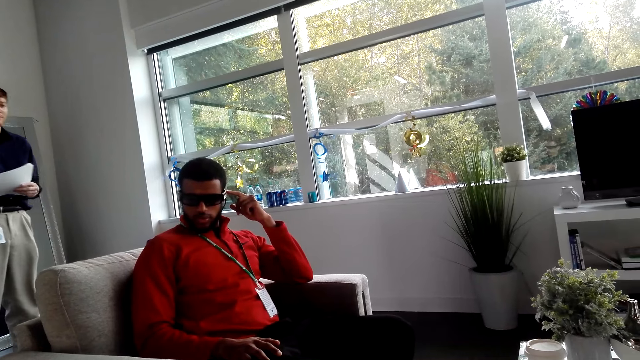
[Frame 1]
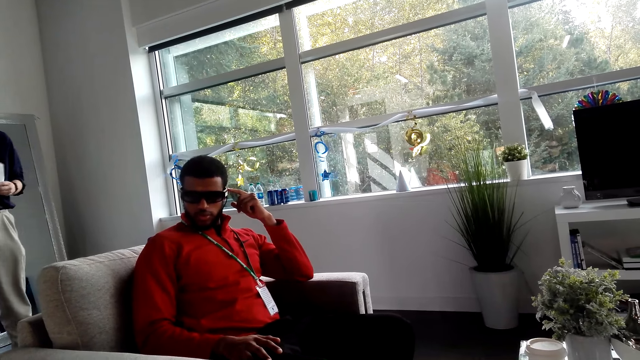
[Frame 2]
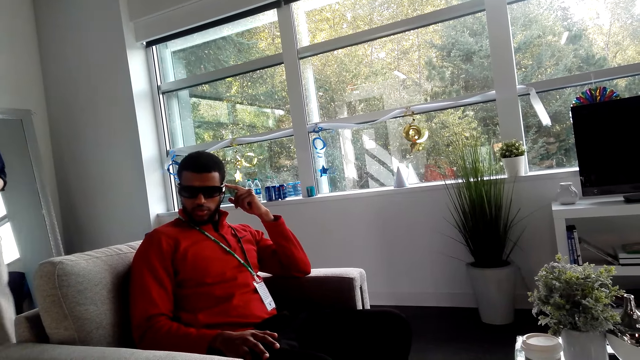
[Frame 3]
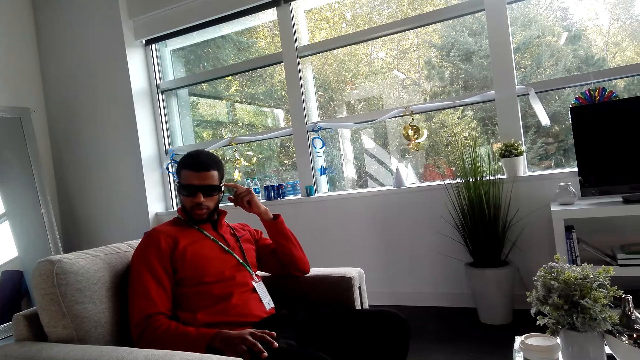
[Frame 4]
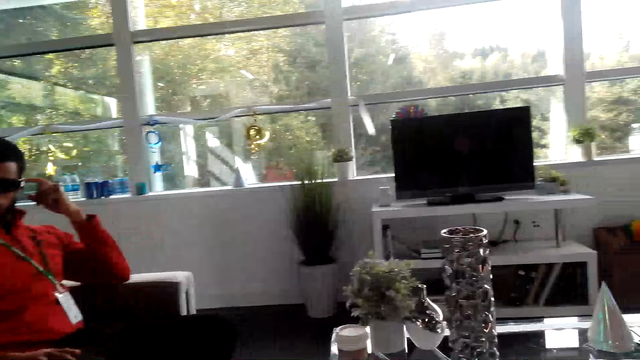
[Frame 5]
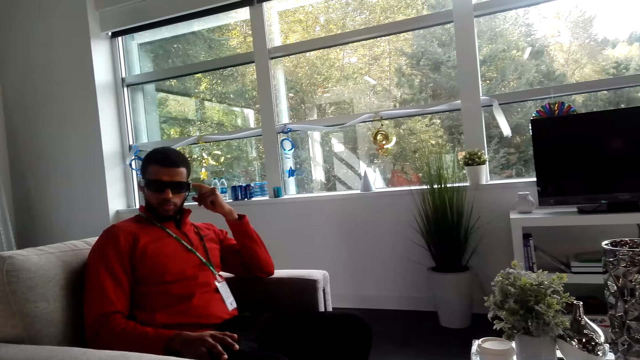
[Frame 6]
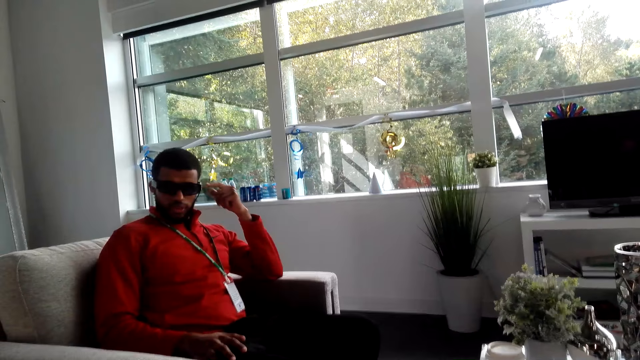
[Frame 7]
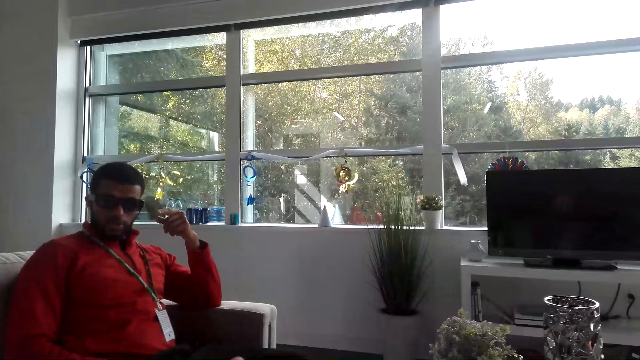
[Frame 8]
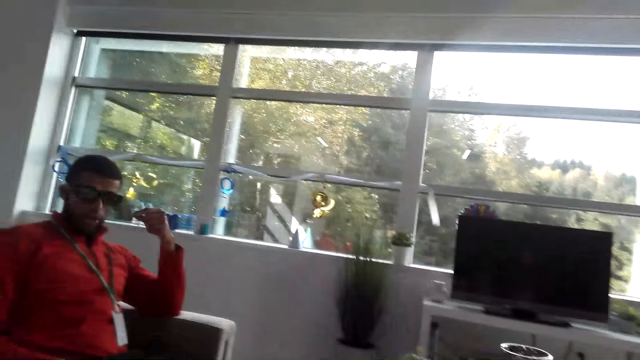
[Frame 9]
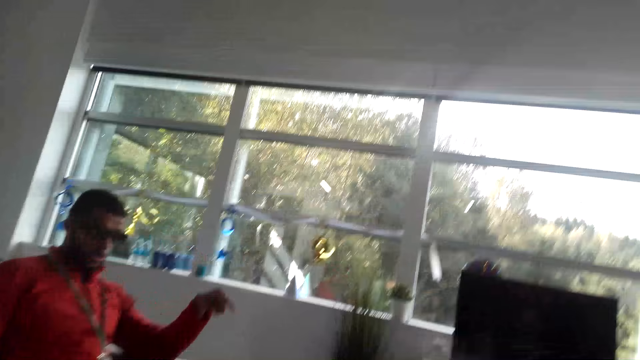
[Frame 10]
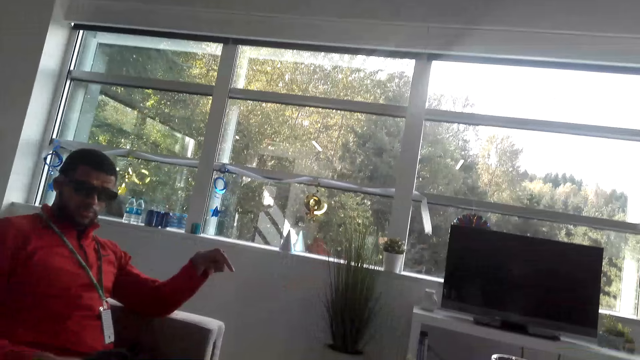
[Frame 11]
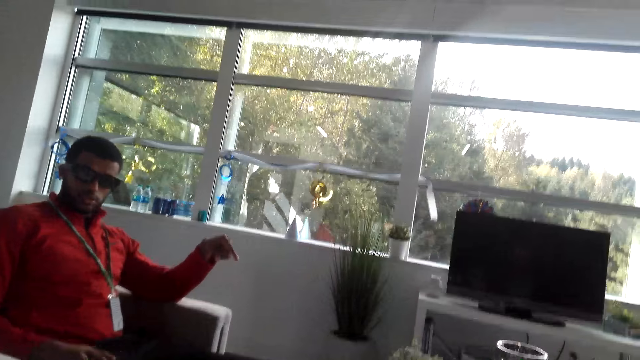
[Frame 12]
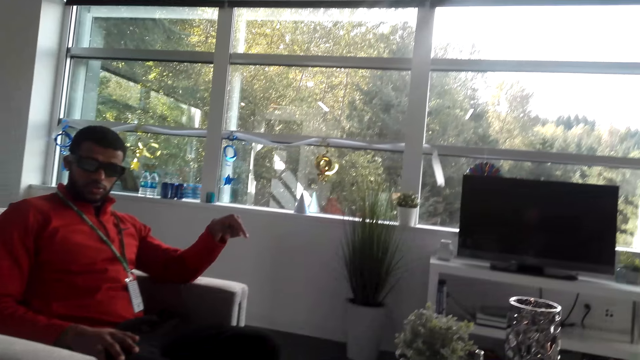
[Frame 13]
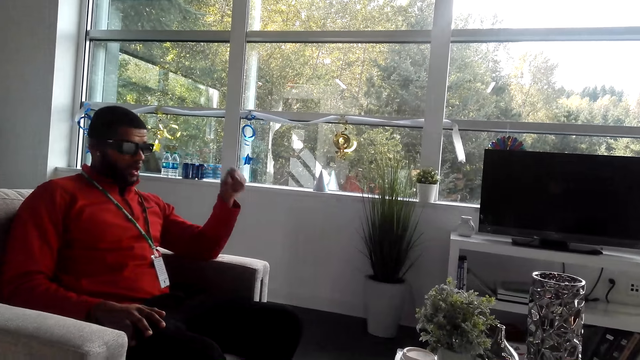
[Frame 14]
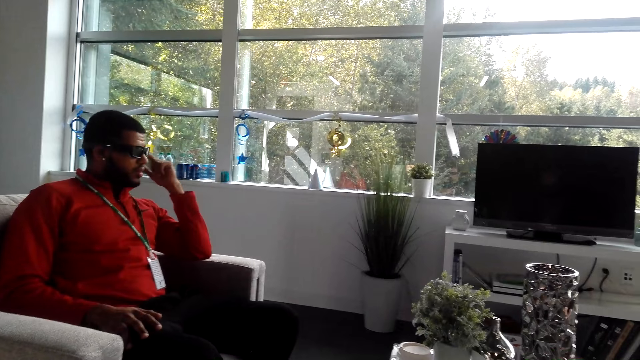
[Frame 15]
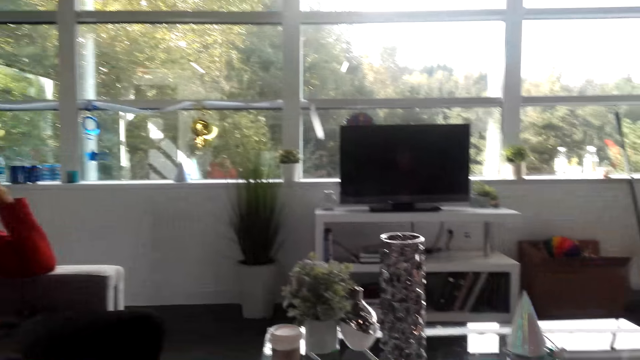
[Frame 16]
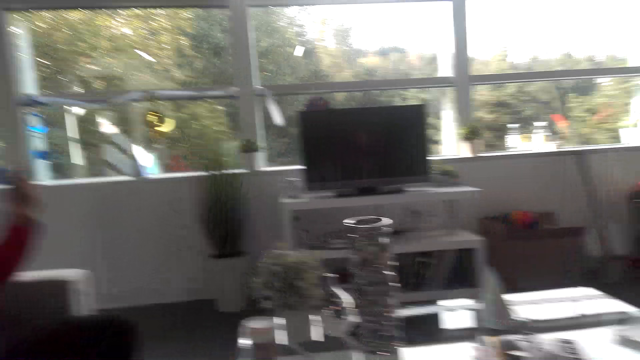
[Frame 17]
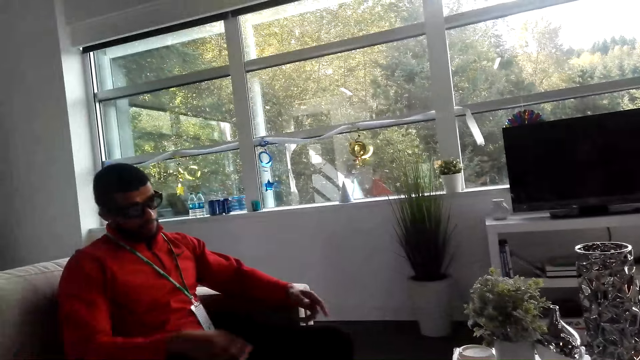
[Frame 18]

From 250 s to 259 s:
A man talks to the camera wearer. The man moves around. Another man points at the vase on the table with his hands. The other man touches the glasses.

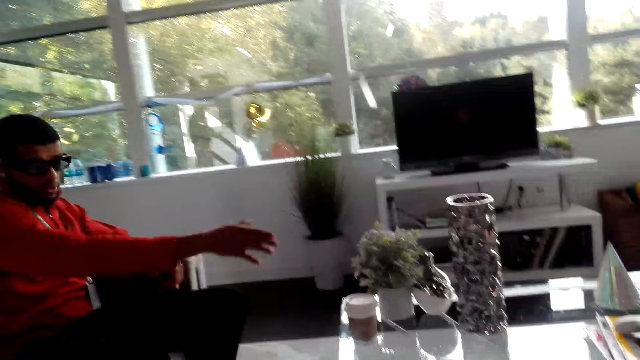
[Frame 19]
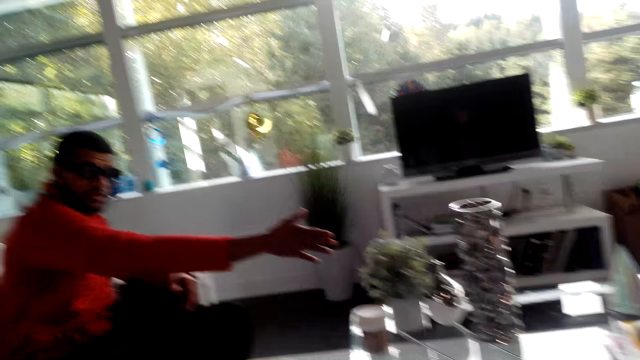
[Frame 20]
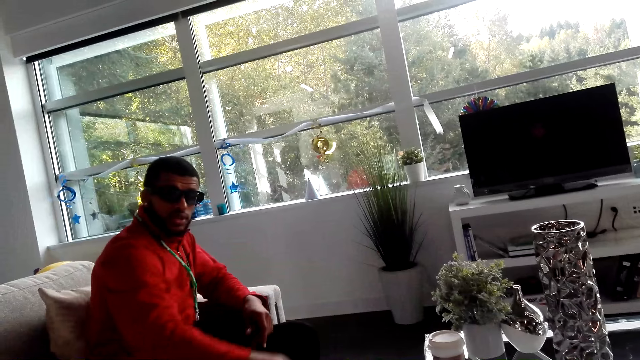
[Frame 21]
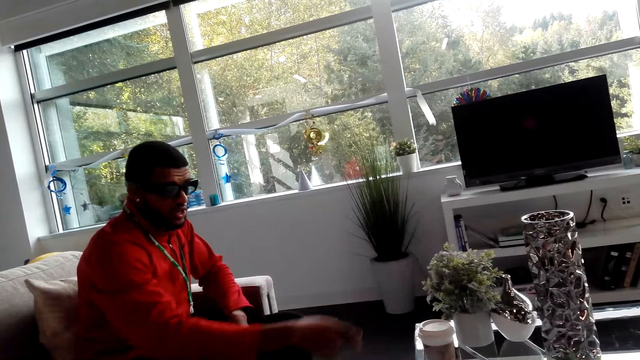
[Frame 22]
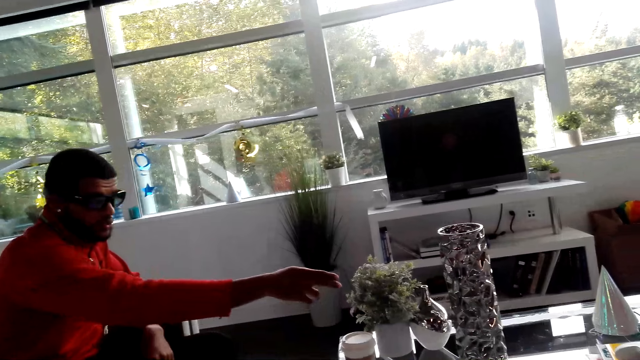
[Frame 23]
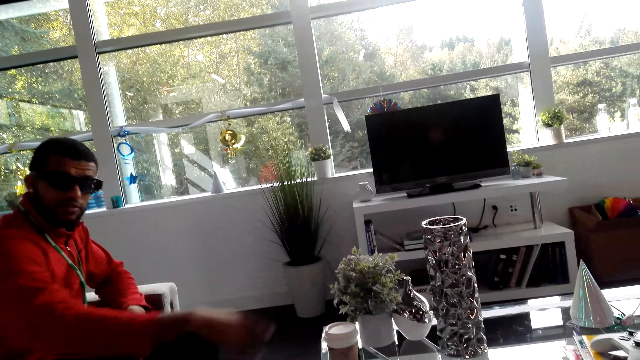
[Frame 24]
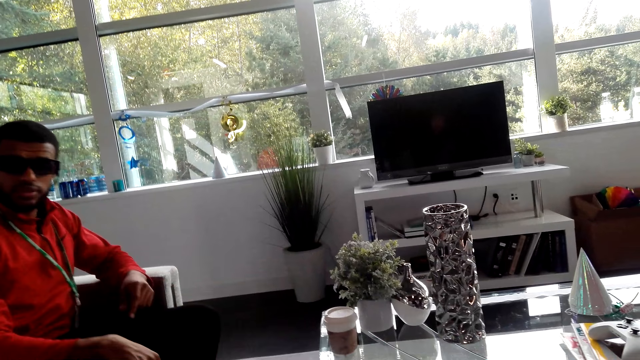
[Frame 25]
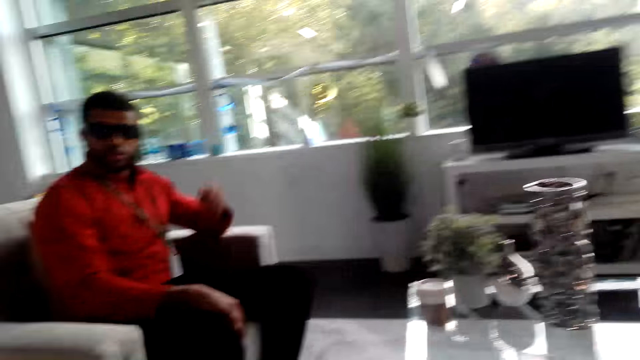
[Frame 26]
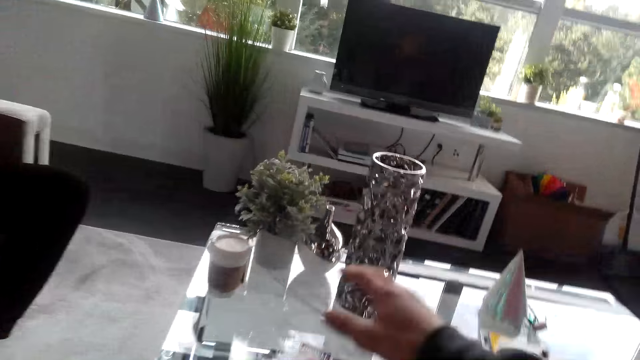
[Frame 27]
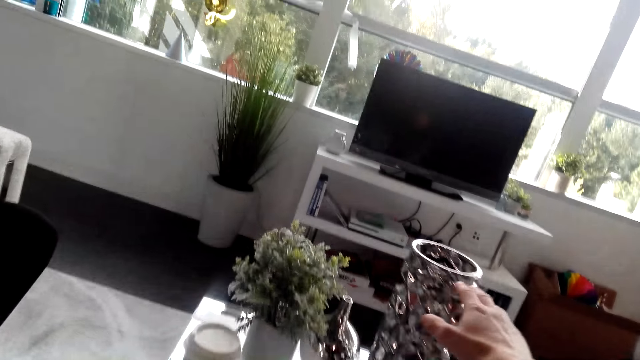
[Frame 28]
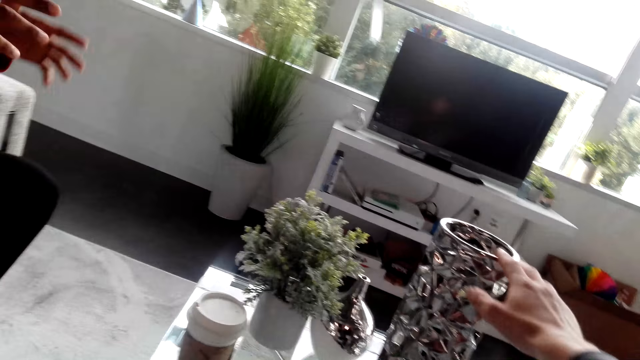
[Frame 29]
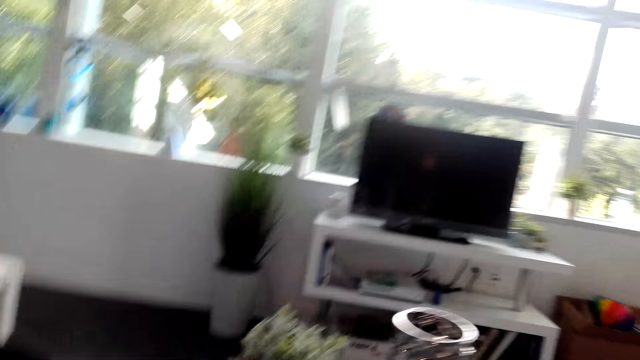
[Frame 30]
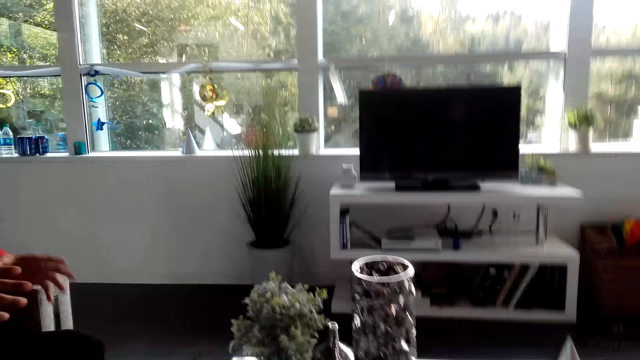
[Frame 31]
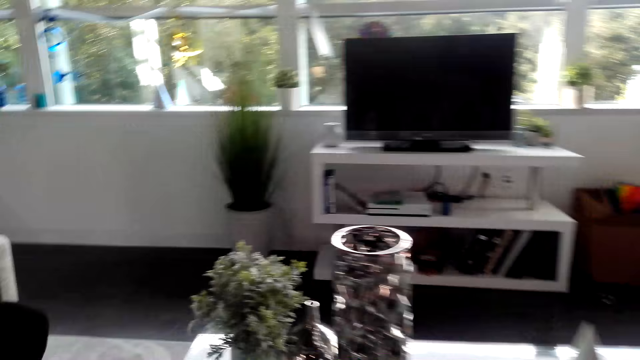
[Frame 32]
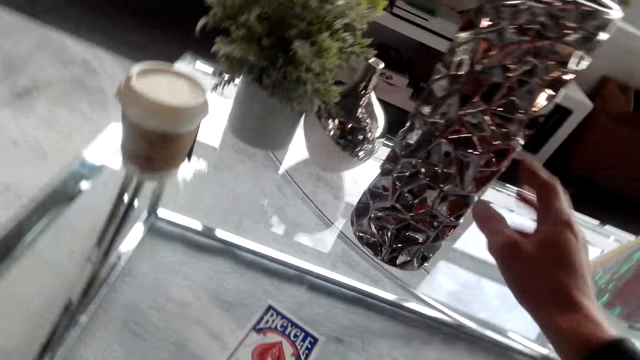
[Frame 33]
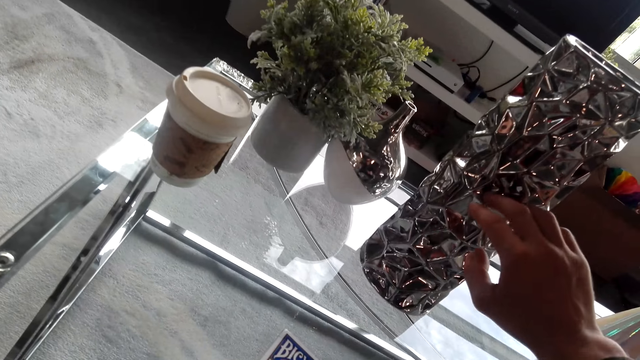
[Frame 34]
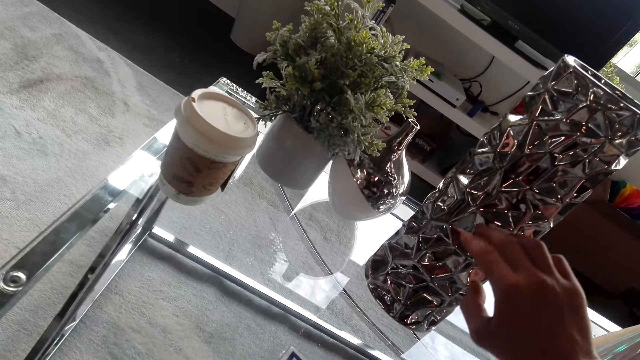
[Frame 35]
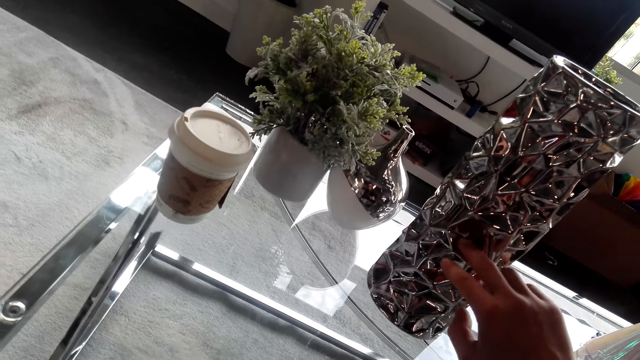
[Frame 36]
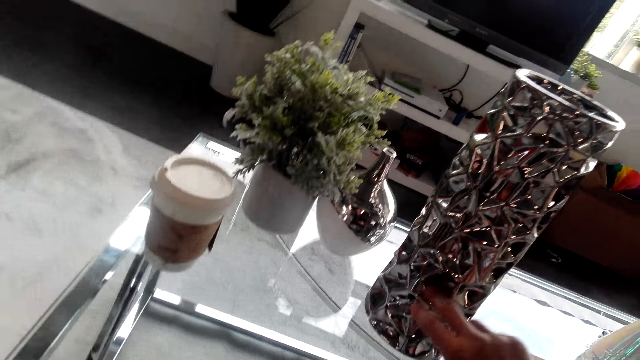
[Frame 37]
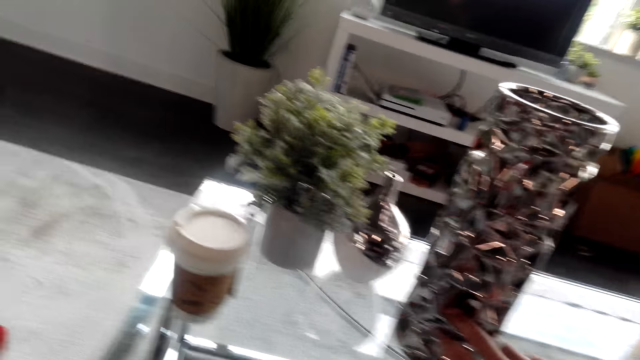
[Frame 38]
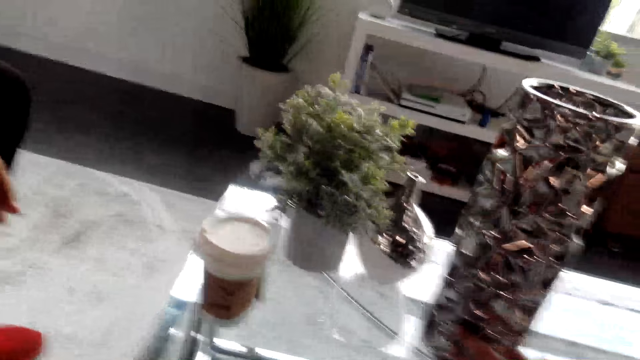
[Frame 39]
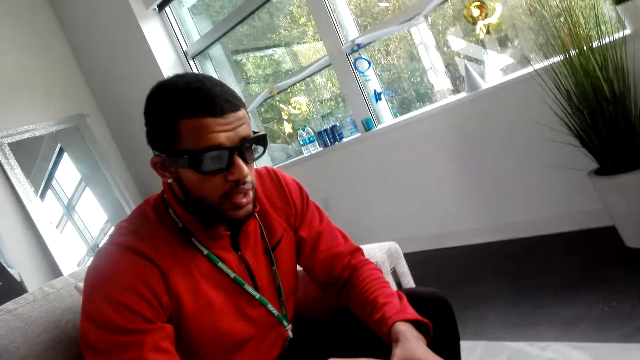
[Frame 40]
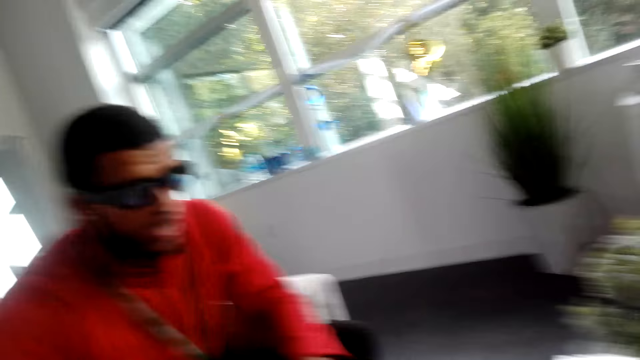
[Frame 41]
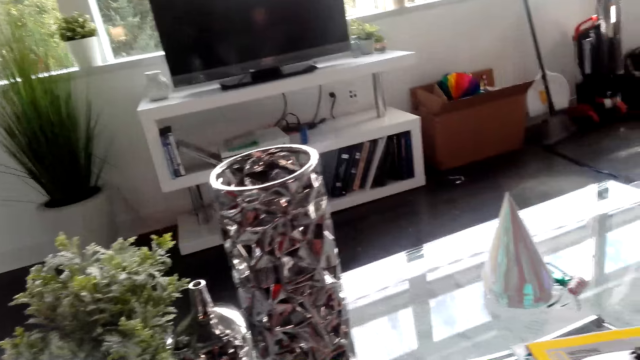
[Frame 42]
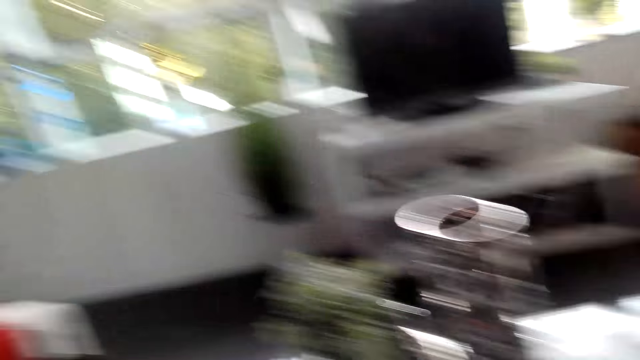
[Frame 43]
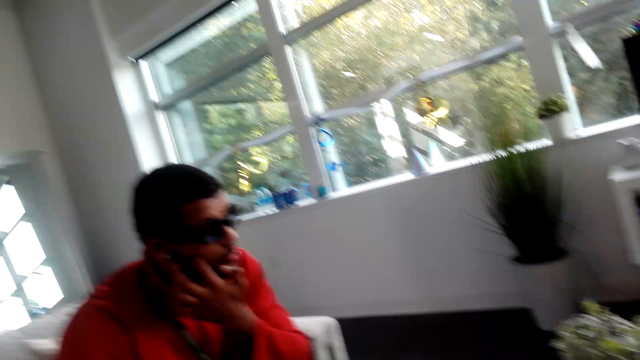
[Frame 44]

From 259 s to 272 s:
A man lowers a hand. The man stretches a hand. The man points at something. The man lowers the hand. The man leans back. The man talks to the camera wearer. The camera wearer touches the vase or decoration on the table with his hand. He touches it again. The man talks to the camera wearer.
